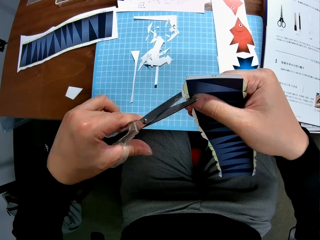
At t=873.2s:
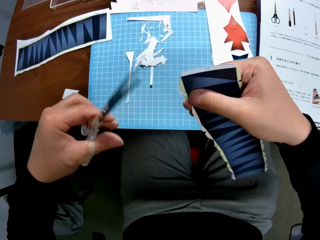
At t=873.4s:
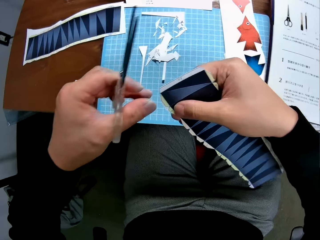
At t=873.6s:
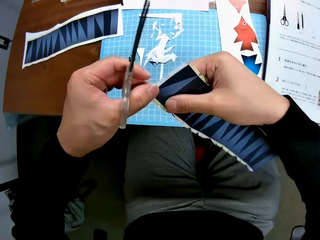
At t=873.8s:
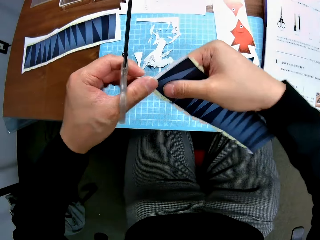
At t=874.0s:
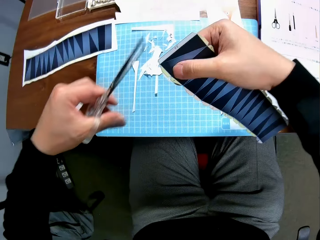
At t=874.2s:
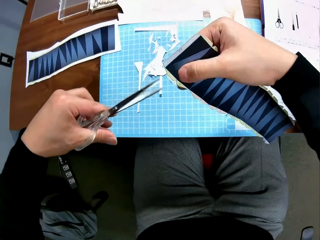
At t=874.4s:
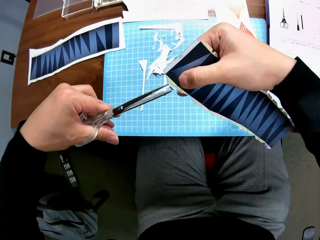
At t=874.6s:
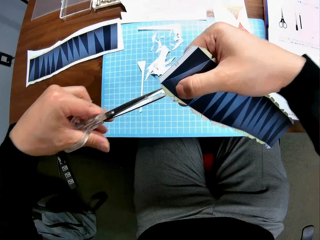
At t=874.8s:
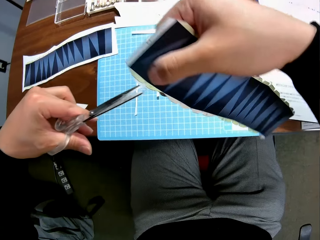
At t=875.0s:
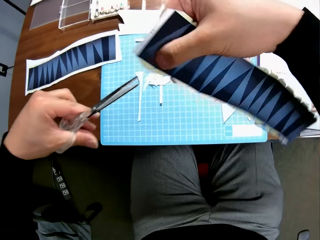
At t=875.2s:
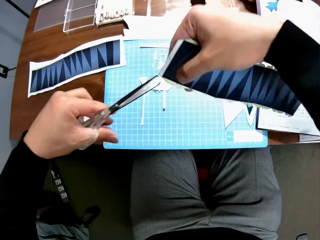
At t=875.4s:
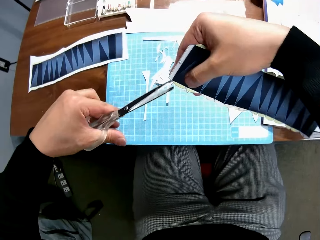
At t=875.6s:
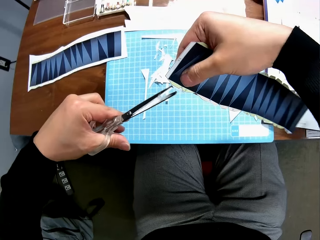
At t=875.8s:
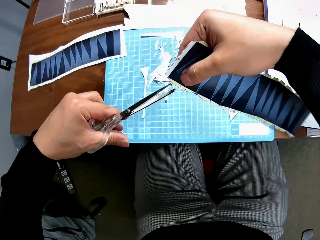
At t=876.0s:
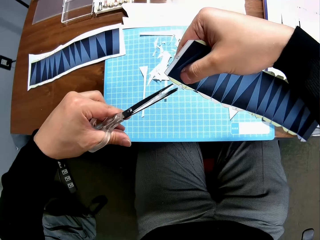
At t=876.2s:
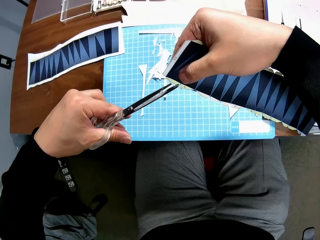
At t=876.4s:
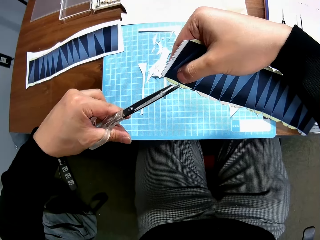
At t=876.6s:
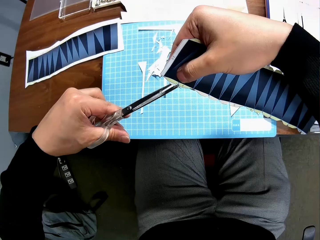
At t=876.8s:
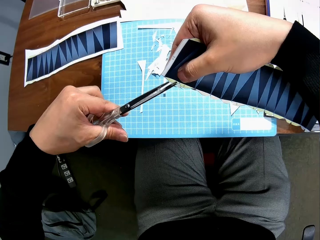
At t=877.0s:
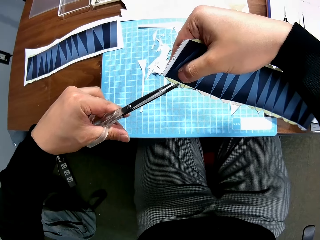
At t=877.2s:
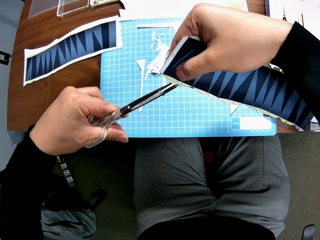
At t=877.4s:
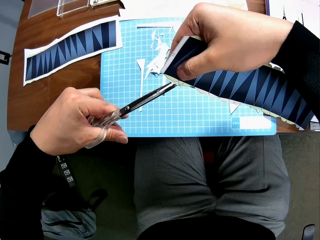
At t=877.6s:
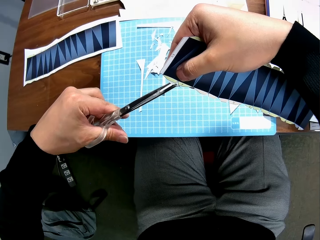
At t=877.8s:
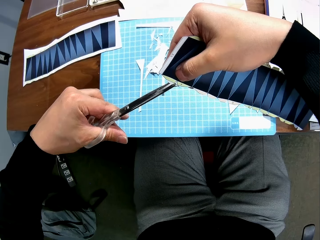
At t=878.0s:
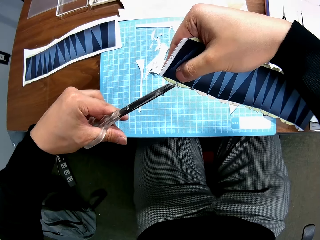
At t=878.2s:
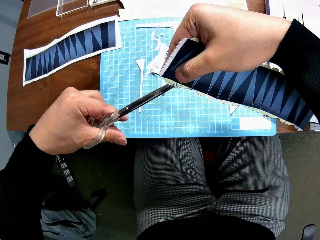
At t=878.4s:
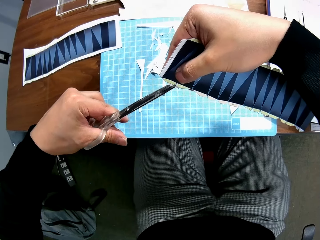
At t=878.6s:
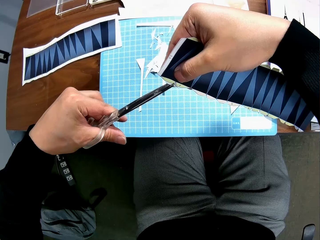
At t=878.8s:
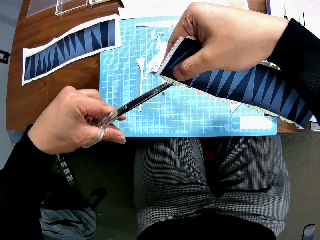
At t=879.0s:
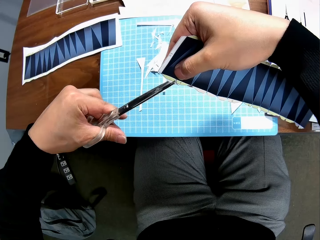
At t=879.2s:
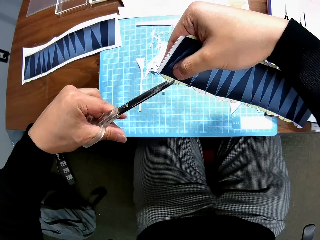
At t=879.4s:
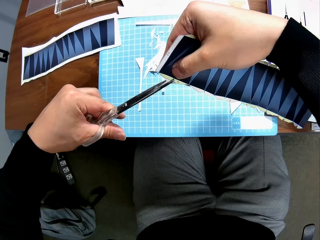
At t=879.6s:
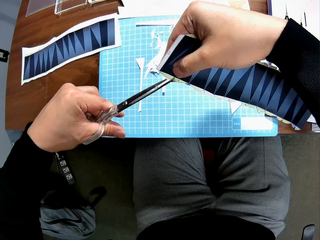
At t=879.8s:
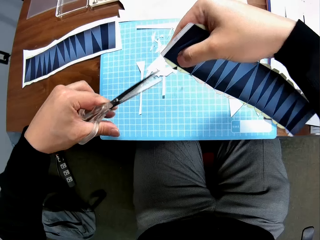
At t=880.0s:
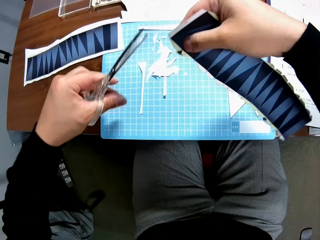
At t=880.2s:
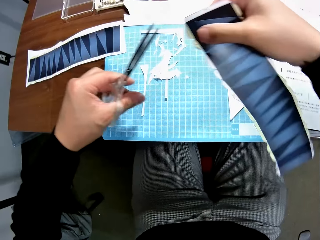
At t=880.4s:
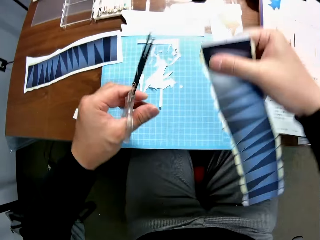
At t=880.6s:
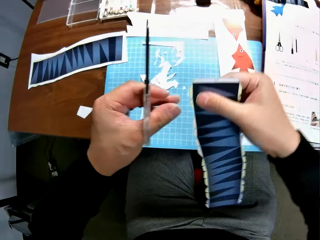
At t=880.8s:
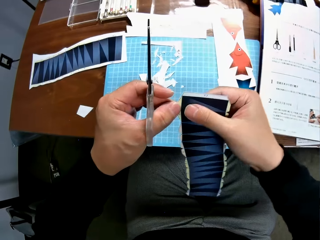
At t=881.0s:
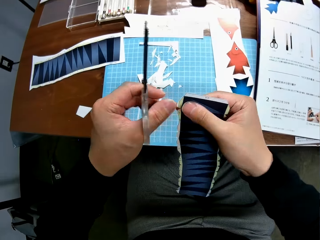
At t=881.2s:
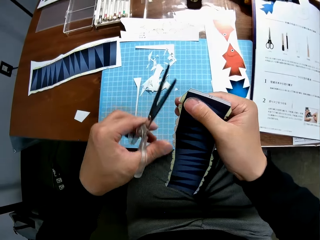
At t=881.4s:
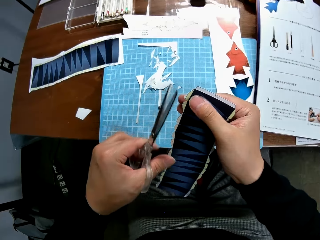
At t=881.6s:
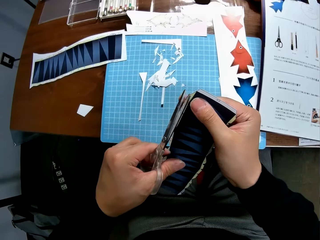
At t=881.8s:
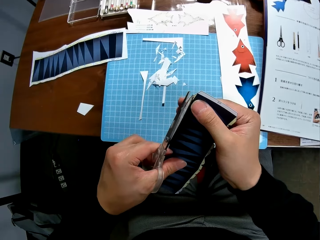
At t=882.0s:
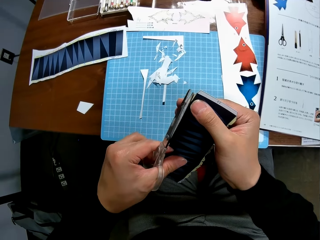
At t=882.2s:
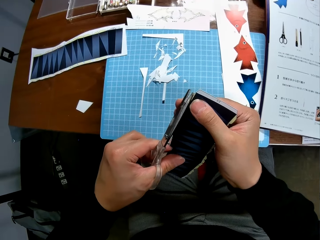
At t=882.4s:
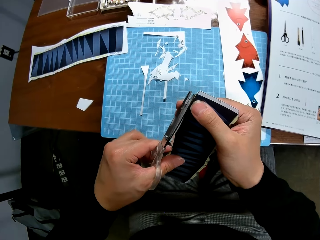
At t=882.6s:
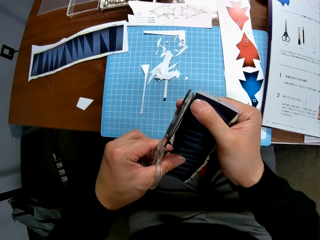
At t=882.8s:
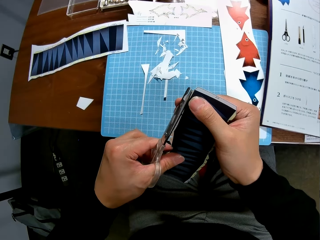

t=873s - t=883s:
The camera wearer adjusts the paper, cuts the paper and adjusts the paper.

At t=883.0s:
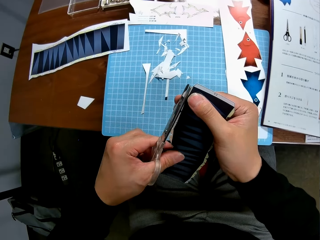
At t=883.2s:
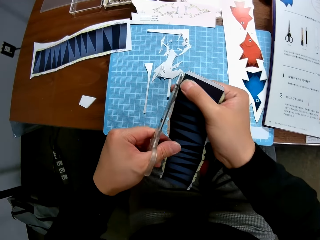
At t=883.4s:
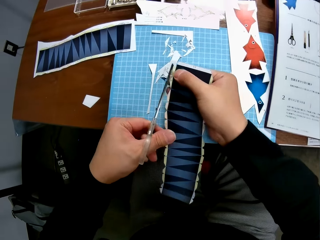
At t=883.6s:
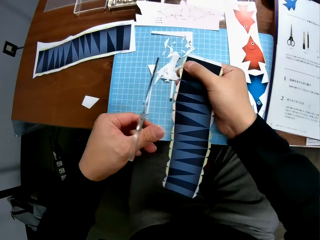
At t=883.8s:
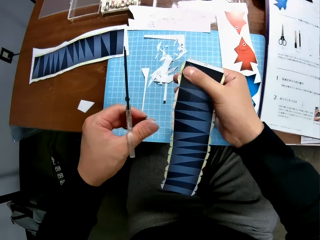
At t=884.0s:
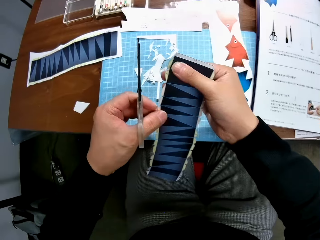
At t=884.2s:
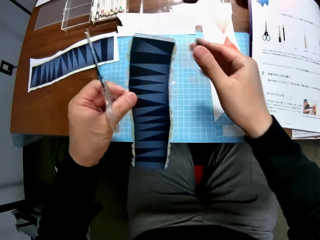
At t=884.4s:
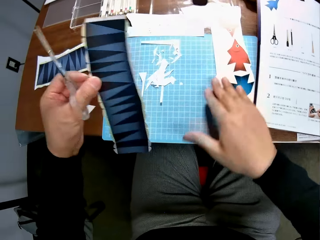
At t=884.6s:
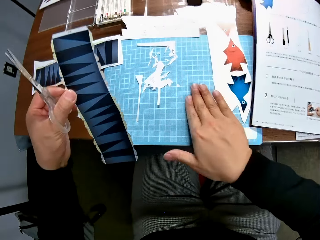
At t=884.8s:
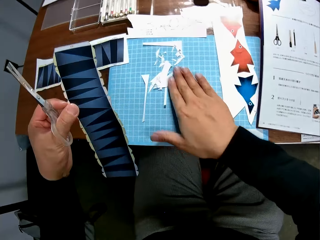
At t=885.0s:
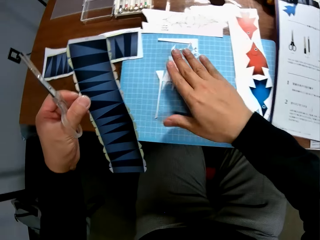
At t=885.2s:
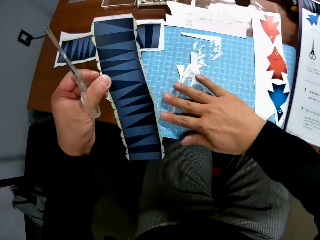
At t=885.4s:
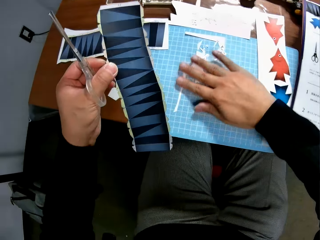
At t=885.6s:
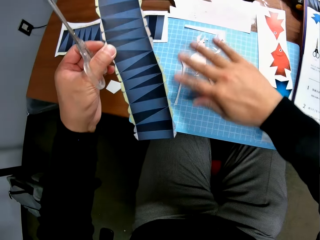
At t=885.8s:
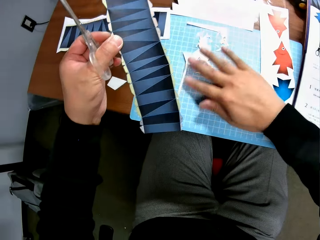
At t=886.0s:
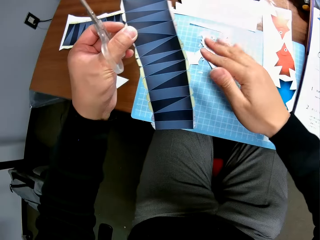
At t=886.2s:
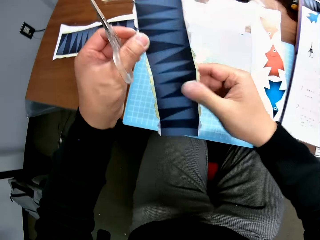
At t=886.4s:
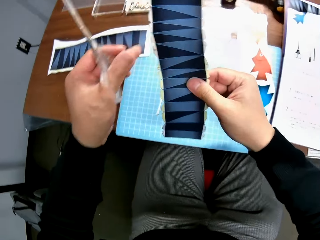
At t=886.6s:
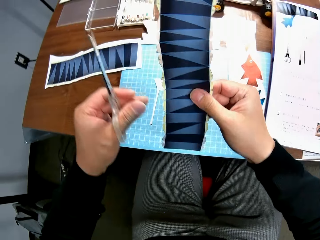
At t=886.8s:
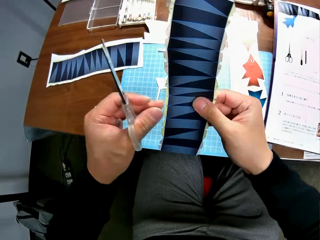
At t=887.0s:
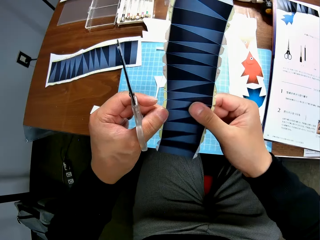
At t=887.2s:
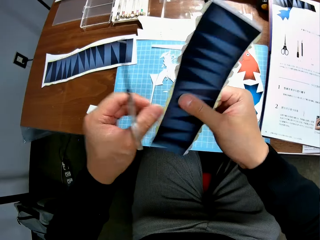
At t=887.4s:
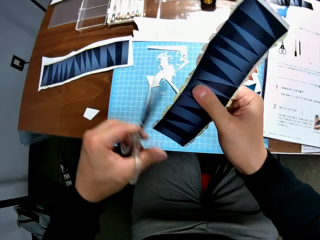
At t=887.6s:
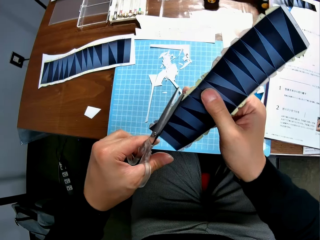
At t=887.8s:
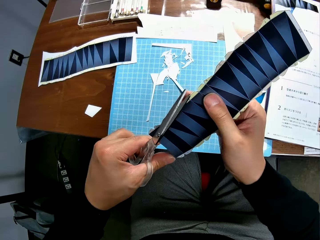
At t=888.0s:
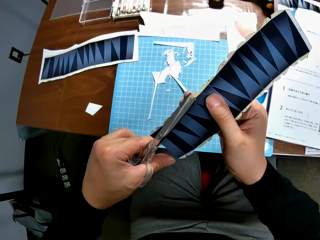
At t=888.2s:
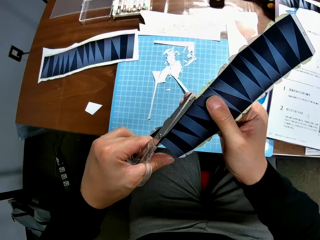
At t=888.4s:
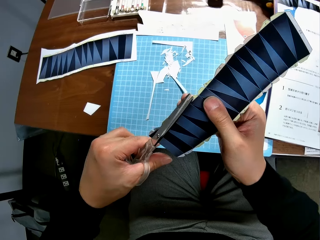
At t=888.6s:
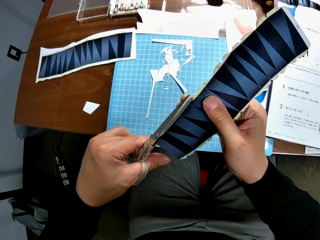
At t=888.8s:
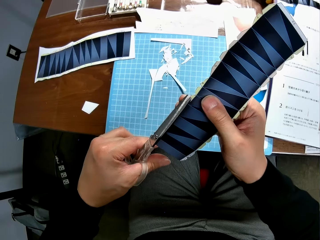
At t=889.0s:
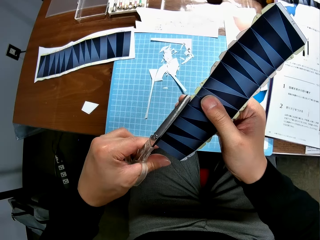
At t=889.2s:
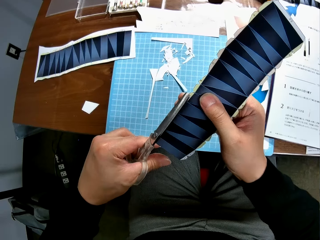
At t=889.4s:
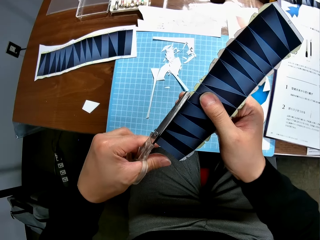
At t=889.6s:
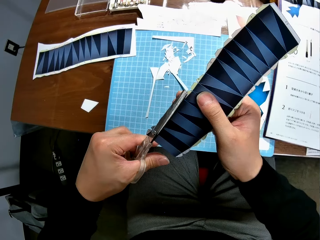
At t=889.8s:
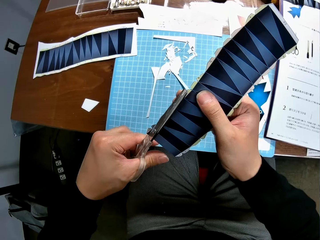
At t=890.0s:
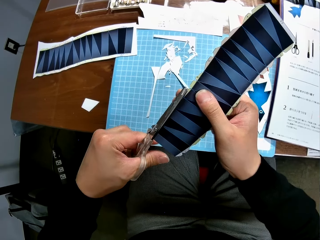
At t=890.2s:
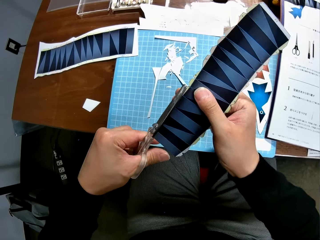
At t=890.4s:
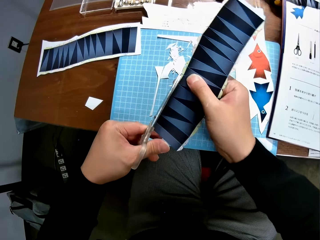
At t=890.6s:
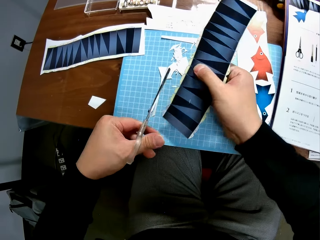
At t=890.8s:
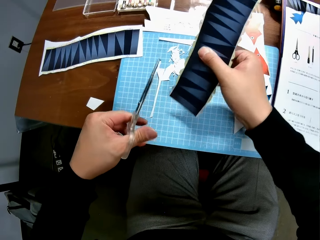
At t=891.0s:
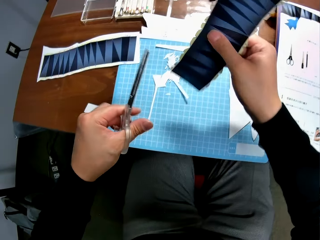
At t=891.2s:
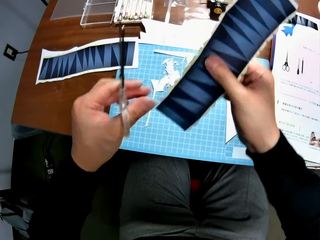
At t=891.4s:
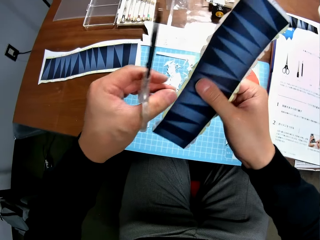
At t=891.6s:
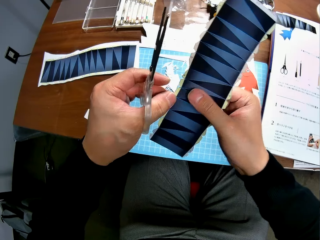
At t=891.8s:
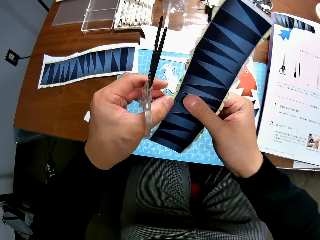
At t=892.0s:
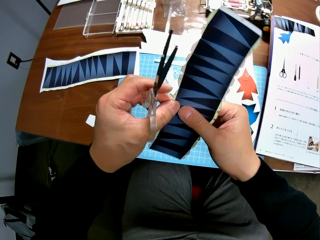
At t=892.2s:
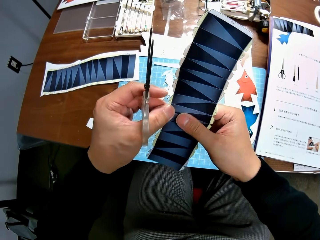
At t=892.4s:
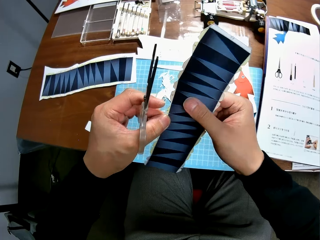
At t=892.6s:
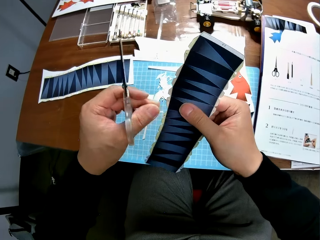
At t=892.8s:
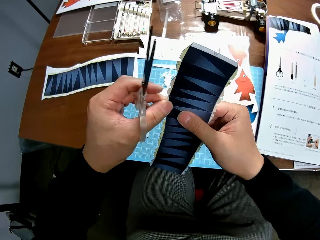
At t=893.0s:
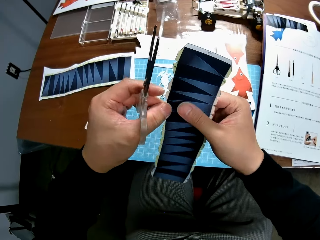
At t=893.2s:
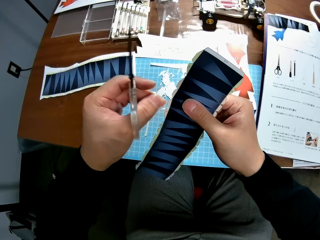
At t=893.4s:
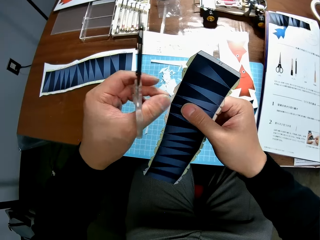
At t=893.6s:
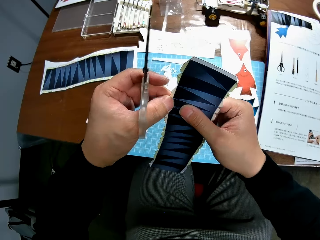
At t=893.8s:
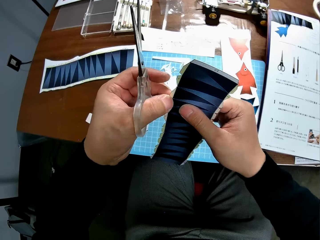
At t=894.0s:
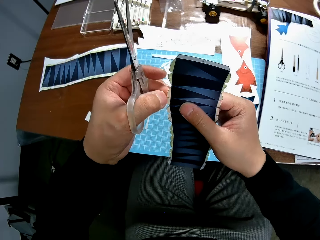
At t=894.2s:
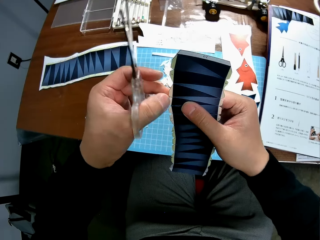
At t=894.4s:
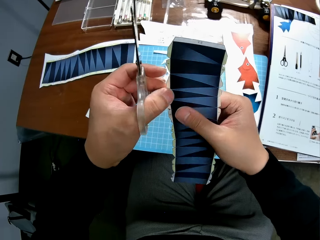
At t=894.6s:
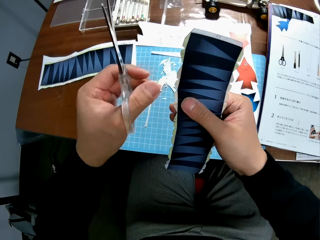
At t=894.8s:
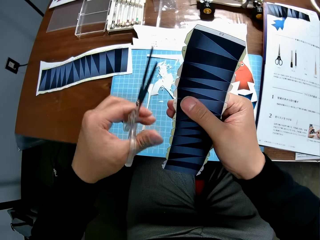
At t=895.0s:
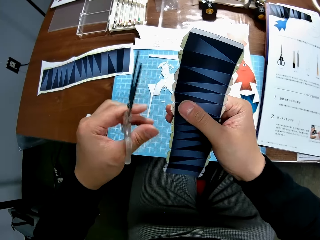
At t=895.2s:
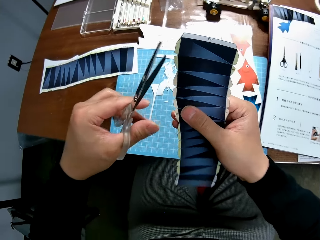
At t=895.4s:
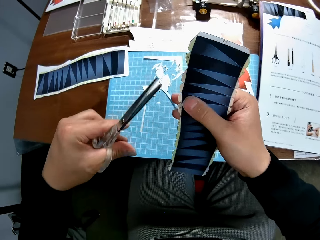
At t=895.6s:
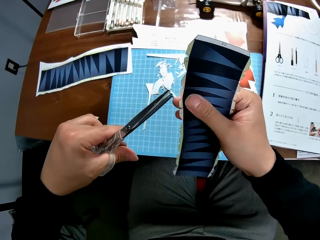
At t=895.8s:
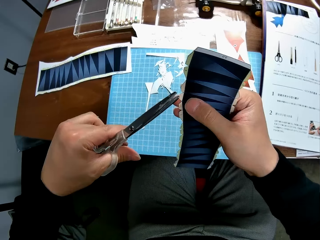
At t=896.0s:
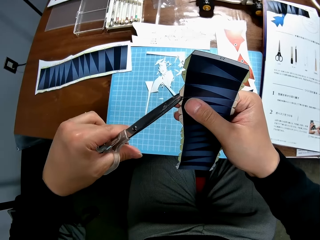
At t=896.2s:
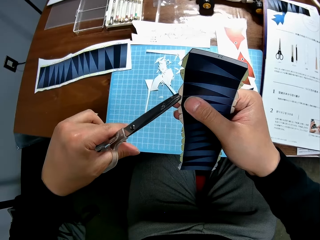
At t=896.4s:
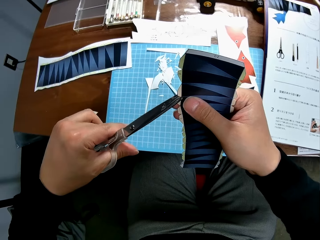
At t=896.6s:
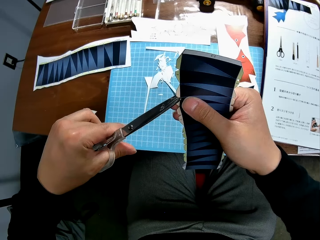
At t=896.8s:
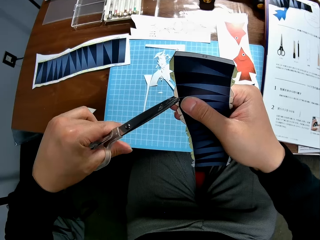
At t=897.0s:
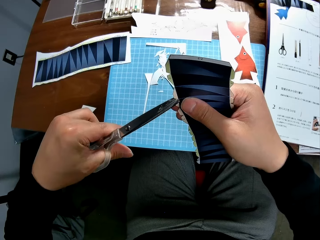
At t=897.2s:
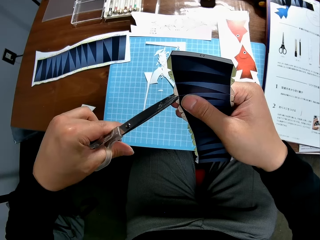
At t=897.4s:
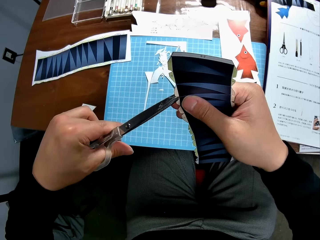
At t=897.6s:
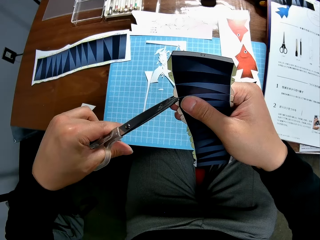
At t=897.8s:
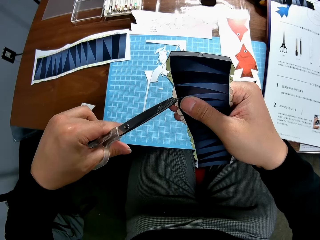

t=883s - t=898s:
The camera wearer cuts the paper. He drops a cut piece of paper on the cutting mat on a table. He switches the paper stock from his right hand to his left hand. He handles a piece of paper with the left hand. He tidies the cut pieces on the cutting mat with his right hand. He handles a piece of paper with the right hand. He switches the paper stock from his left hand to his right hand. He adjusts the paper. He continues to craft the paper stock with the scissors. He cuts the paper. He drops a cut piece of paper on the cutting mat on the table. He examines the paper stock in his hands. He adjusts the paper. He continues to craft the paper stock with the scissors. He cuts the paper.
